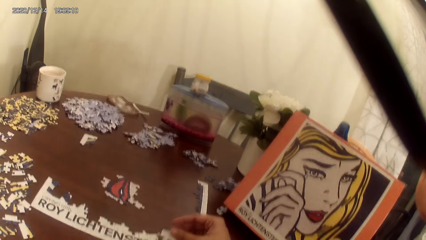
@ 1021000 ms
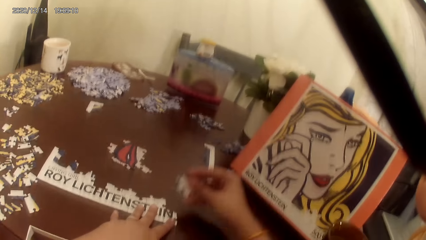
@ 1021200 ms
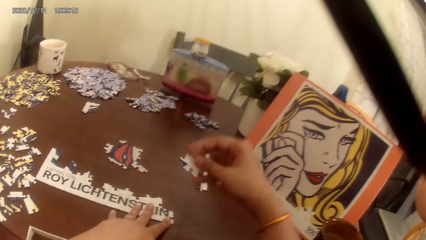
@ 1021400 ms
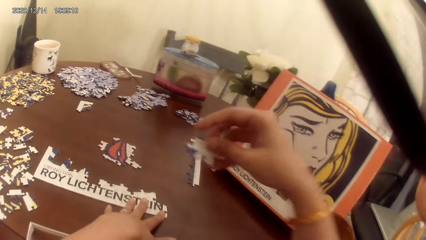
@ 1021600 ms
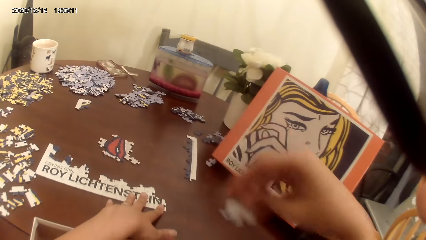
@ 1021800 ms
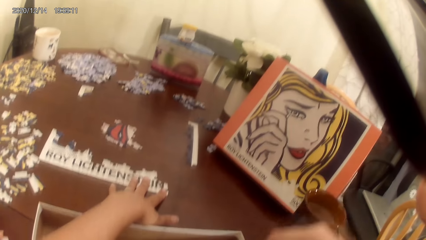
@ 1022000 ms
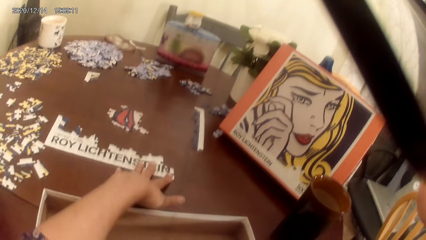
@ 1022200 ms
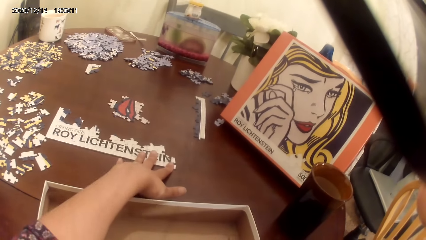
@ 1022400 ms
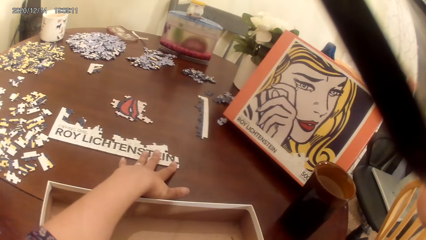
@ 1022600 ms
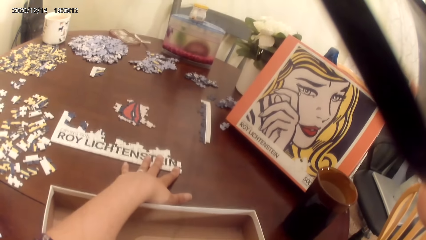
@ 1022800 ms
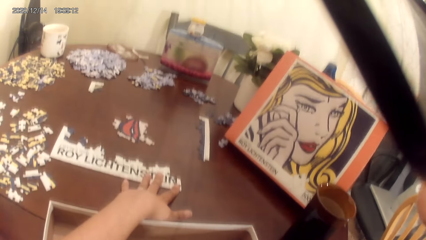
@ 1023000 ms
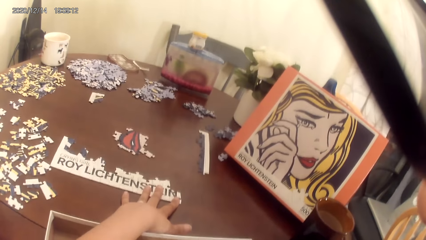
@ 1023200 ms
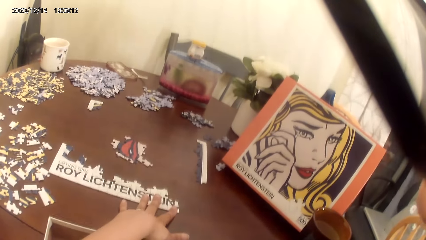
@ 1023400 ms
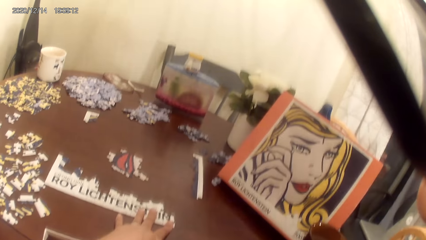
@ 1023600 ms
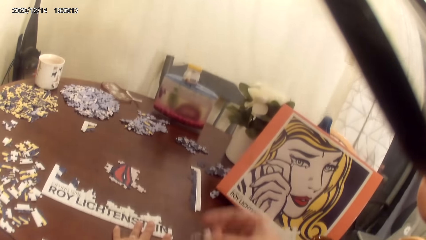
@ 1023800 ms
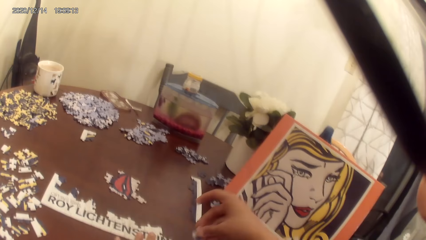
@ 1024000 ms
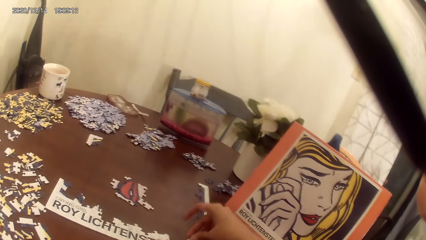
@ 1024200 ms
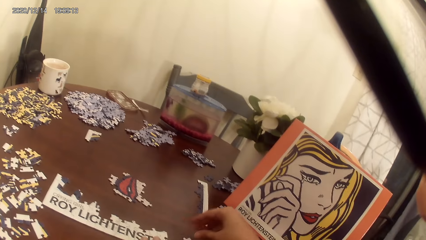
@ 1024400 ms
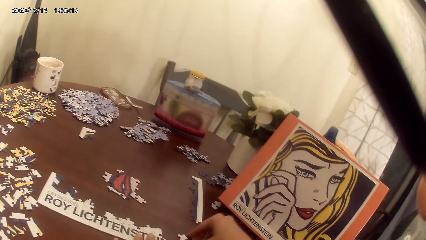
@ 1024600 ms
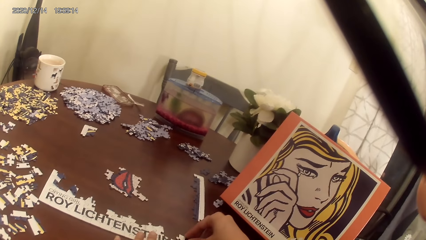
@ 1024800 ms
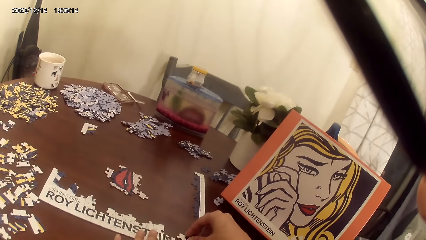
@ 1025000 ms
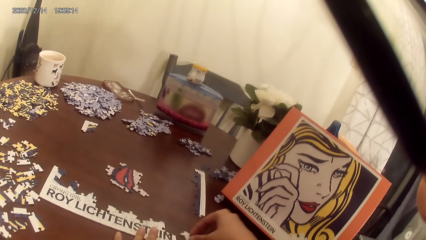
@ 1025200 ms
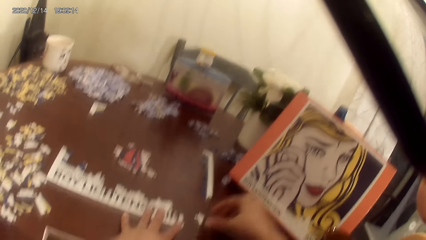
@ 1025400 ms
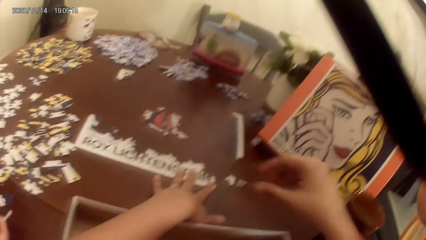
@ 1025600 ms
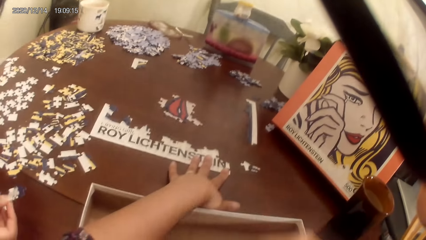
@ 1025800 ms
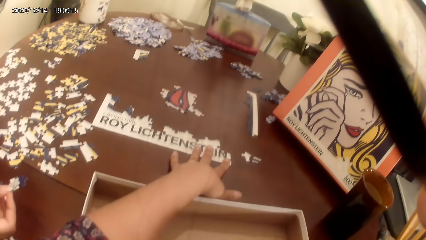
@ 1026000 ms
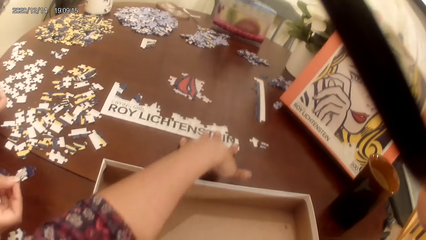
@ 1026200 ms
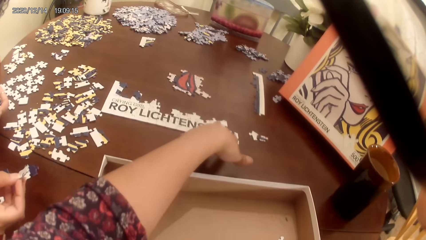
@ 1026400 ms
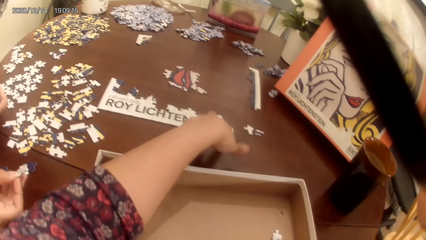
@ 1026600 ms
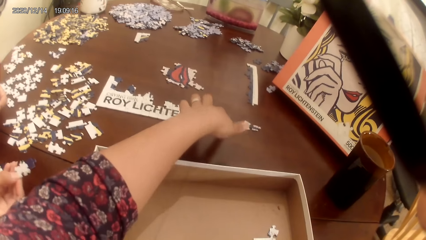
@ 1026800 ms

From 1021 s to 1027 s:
The camera wearer puts the dominoes game cards plastic bag on the cardboard.

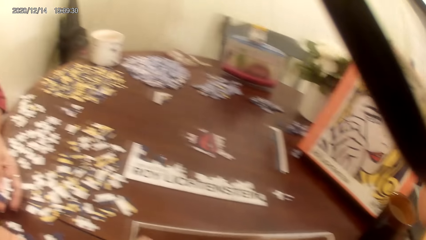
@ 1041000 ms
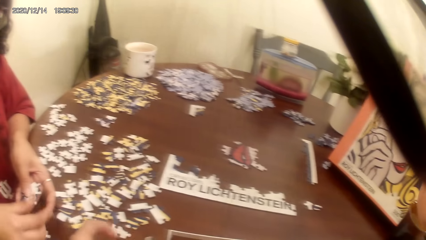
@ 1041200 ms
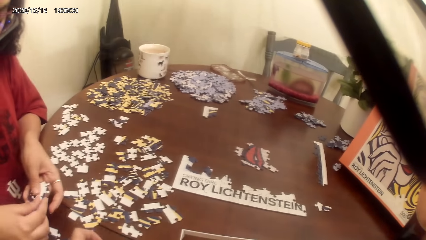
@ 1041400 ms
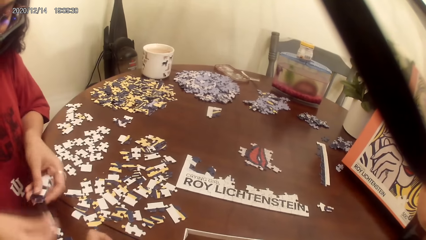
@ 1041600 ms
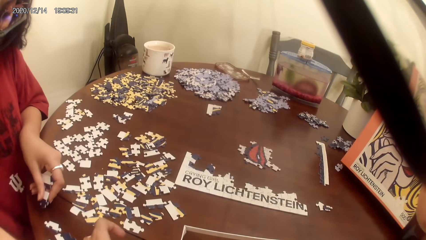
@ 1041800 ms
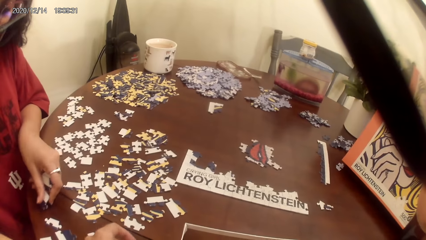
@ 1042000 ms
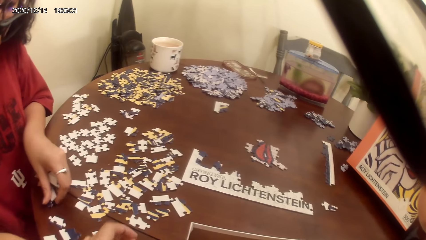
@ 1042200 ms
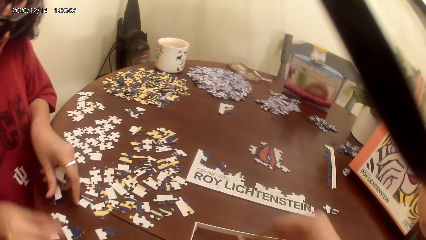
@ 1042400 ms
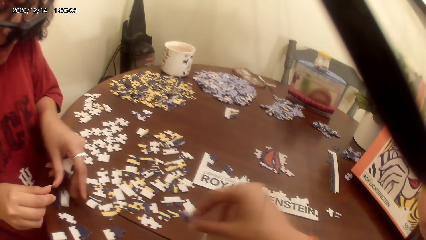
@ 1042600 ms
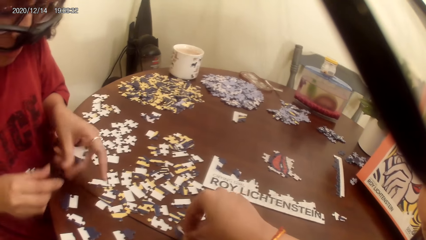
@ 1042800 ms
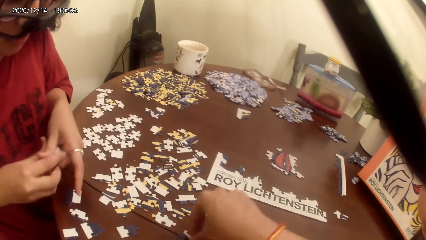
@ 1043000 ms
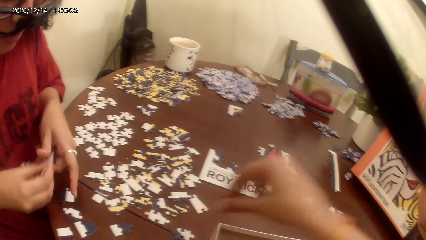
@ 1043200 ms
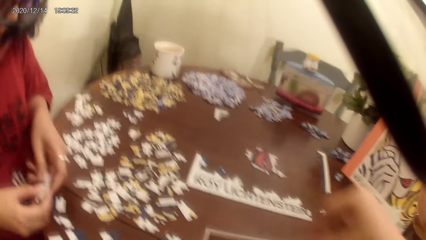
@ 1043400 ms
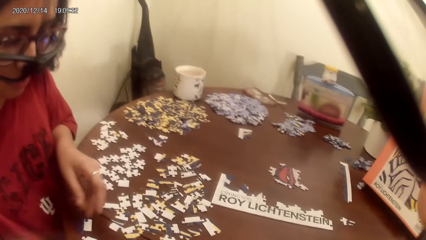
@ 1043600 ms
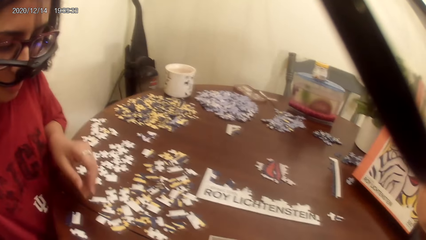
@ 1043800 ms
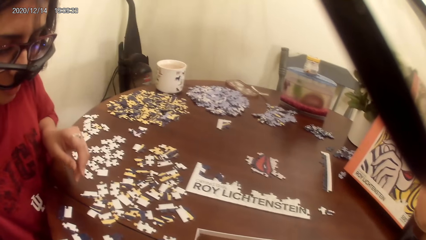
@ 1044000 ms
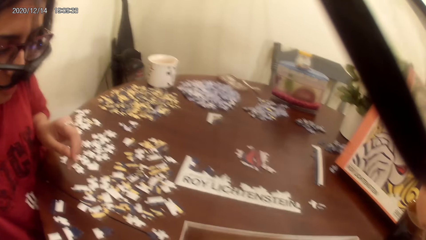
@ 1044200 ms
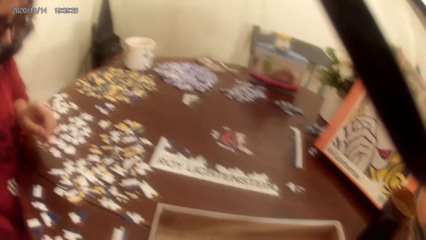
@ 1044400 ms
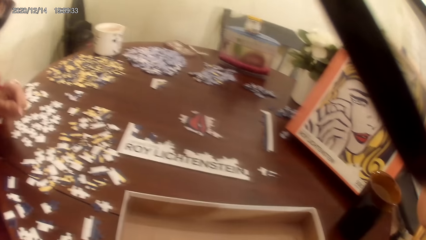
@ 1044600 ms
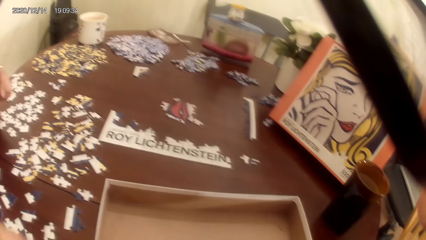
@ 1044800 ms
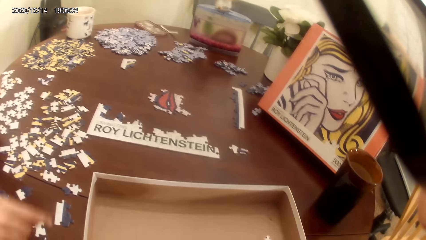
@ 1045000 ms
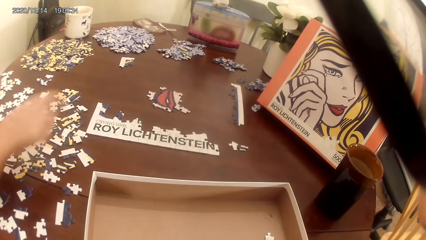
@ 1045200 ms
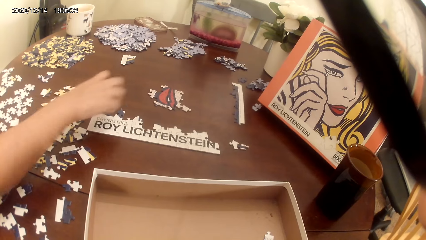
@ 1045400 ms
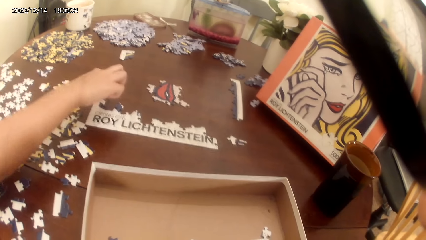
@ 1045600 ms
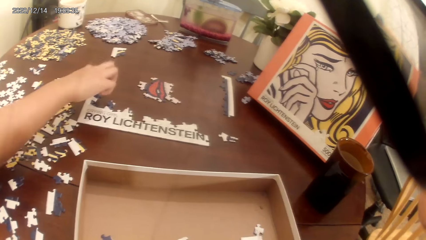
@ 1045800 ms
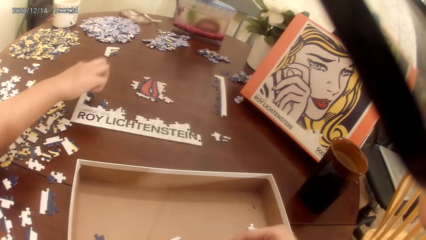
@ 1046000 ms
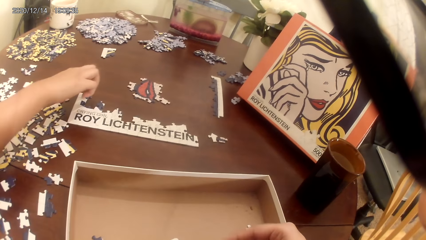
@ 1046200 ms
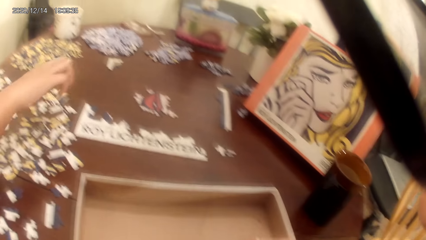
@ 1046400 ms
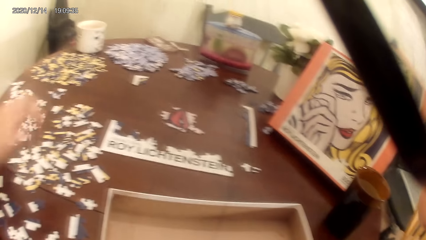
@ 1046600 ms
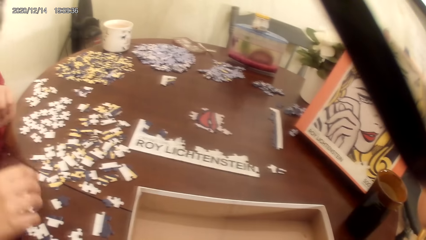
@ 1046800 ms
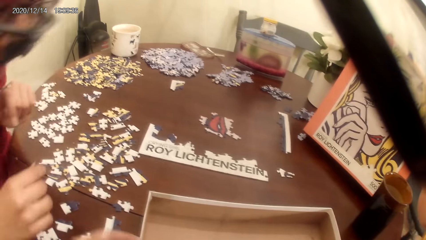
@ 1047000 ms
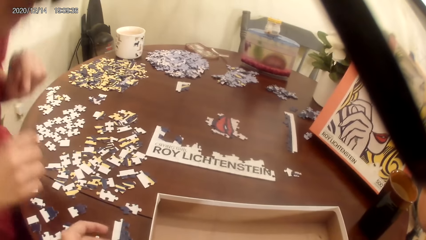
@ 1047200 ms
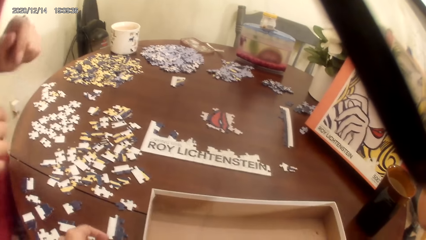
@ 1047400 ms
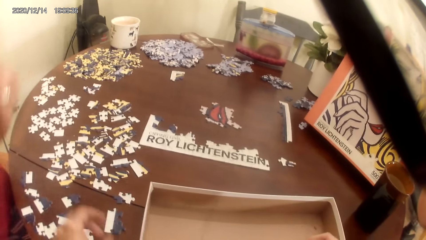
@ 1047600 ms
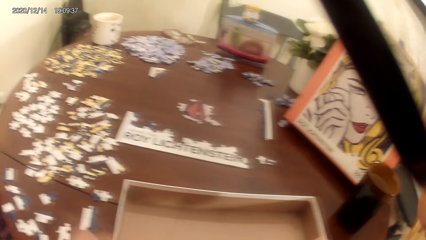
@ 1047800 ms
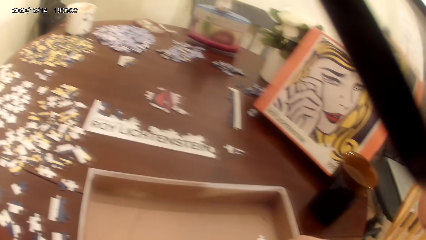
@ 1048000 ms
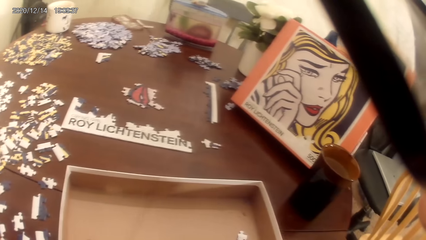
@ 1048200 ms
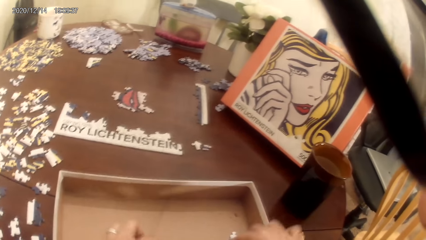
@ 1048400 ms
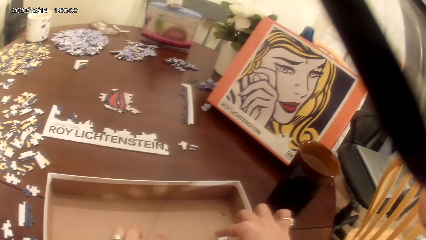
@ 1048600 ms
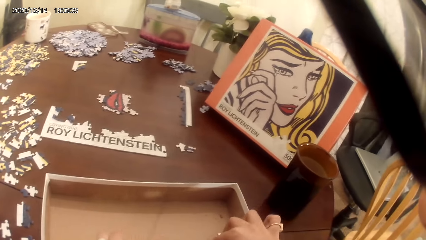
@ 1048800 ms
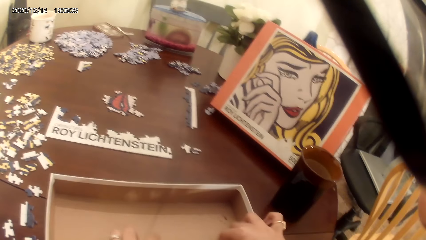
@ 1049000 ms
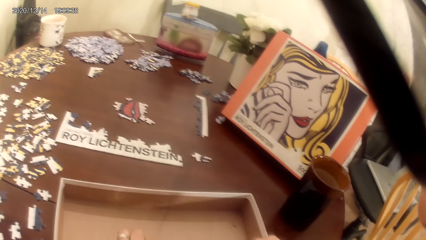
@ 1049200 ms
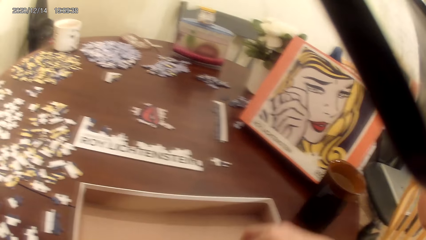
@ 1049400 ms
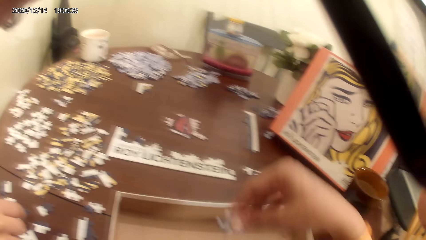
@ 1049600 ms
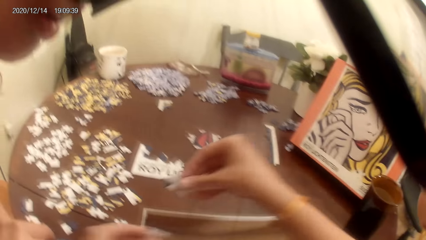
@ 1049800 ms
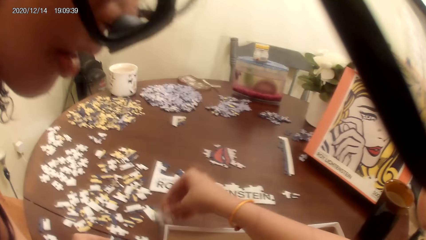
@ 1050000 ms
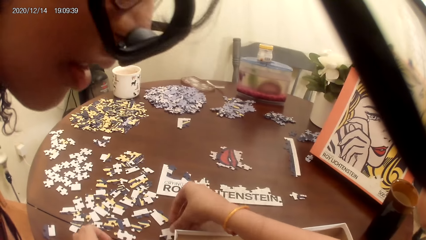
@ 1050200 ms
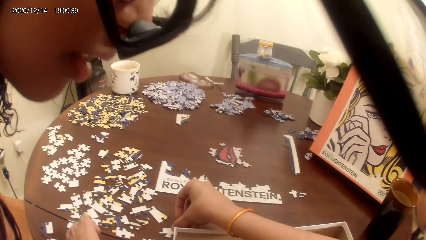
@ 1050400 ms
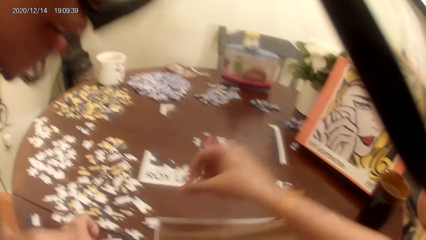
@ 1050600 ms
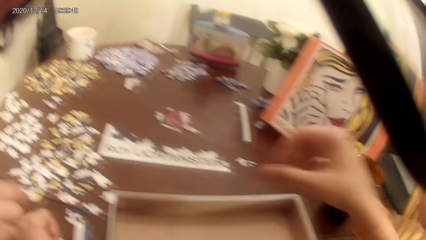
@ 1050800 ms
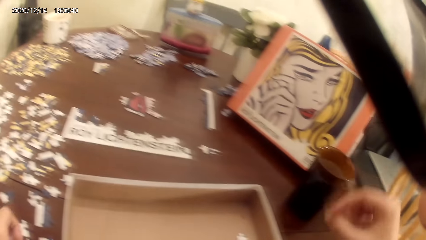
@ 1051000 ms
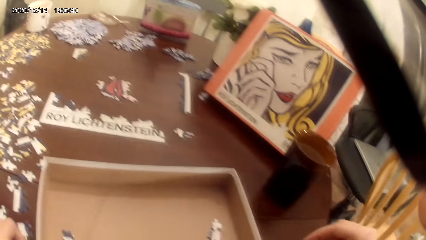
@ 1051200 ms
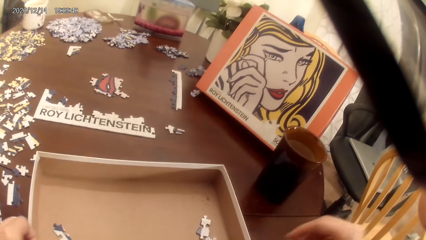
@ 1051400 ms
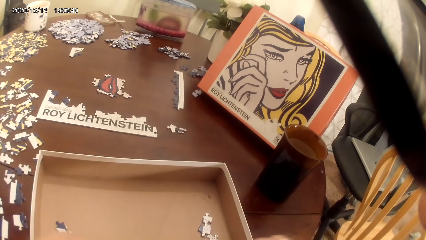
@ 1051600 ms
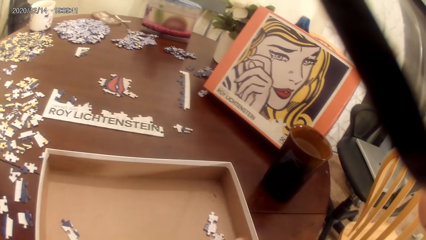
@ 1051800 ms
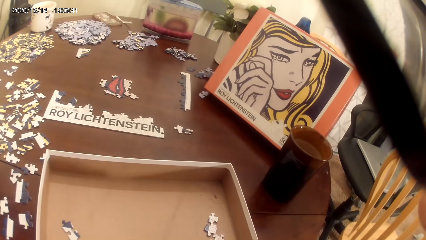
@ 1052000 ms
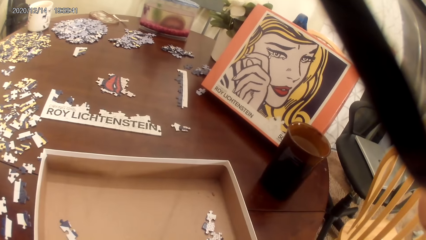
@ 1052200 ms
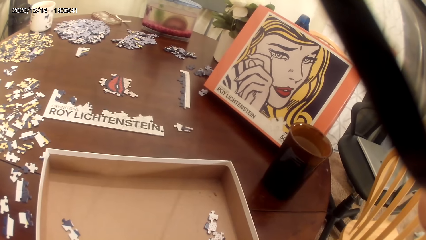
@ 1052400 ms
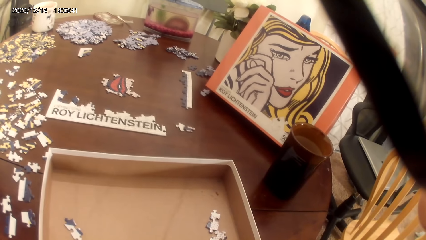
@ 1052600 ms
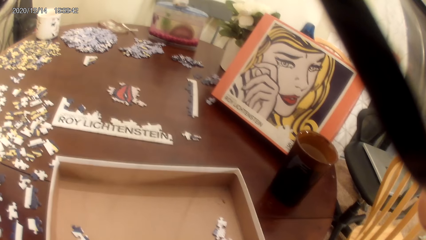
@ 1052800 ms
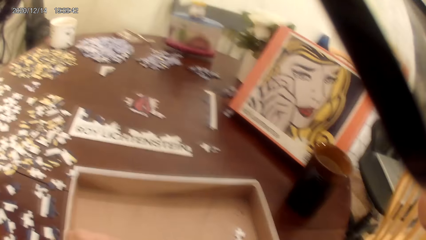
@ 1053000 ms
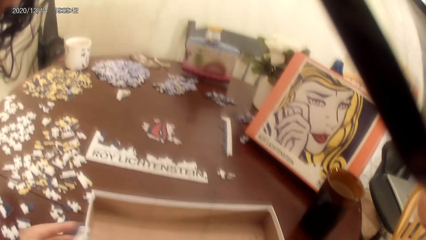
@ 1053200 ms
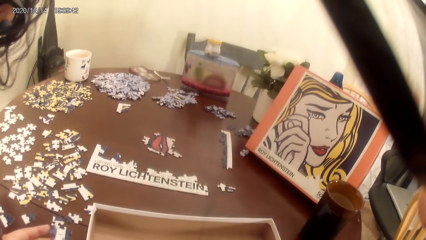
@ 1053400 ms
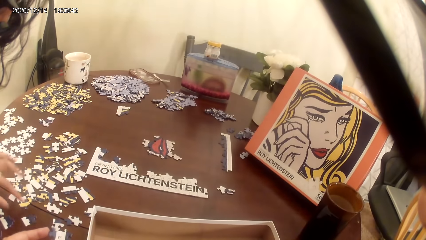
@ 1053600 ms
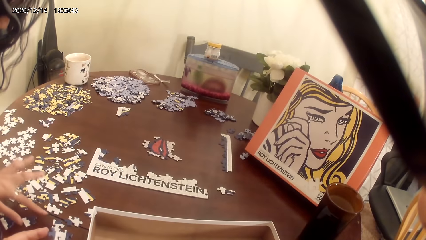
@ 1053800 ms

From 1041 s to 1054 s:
A person talks to the camera wearer. The person points on the cardboard and stands up from the chair. The camera wearer puts the dominoes game cards plastic bag on the cardboard.
